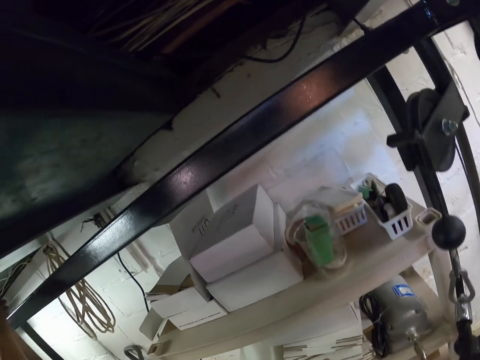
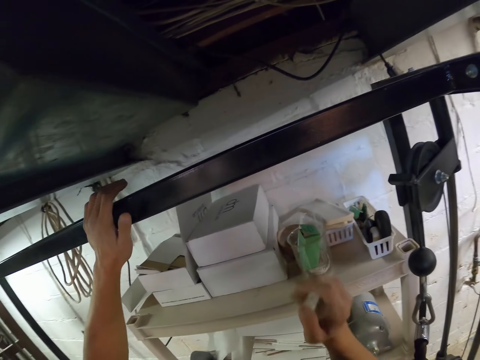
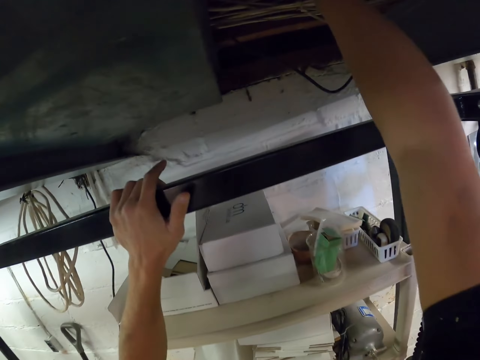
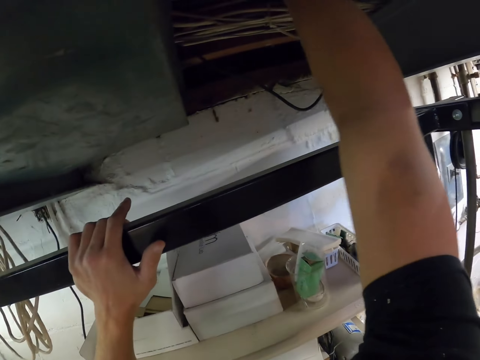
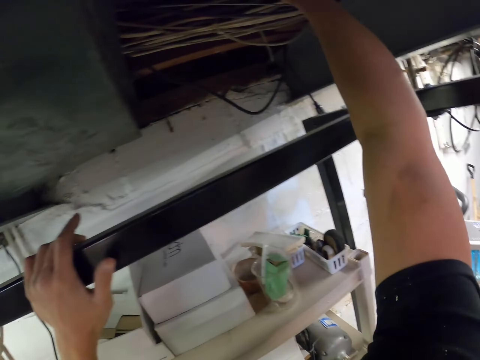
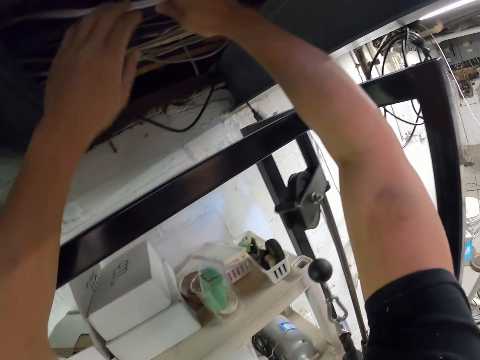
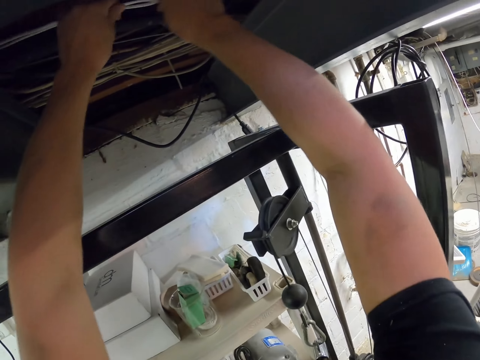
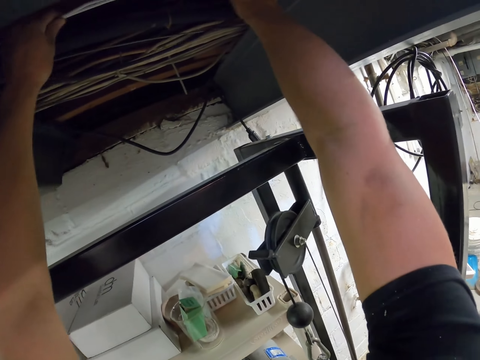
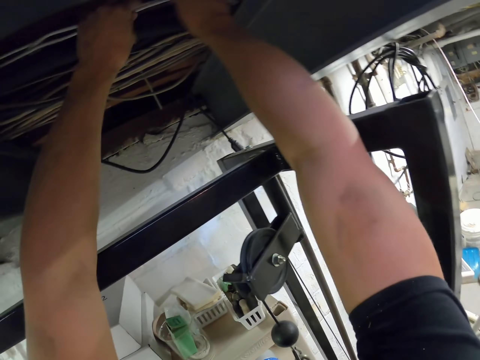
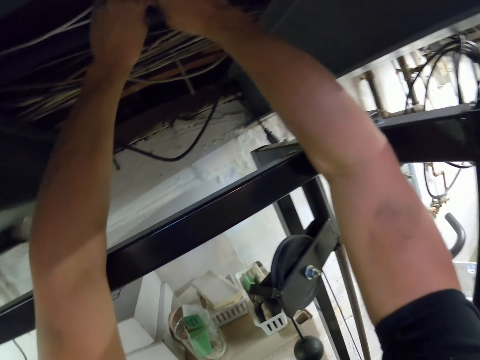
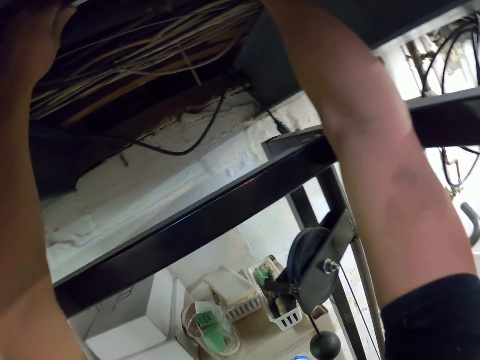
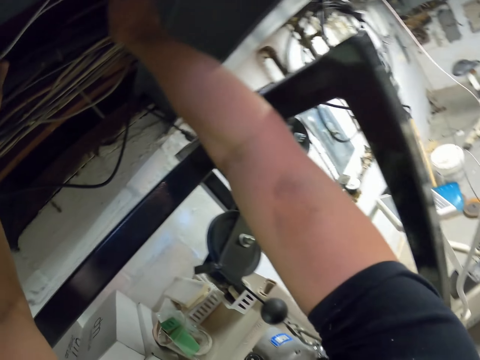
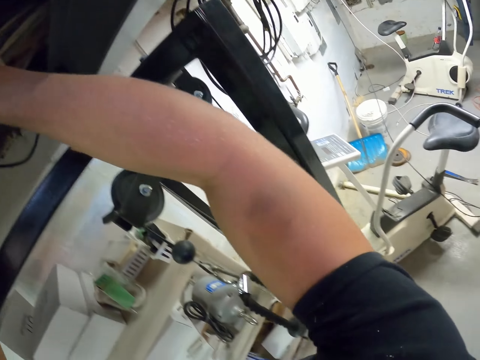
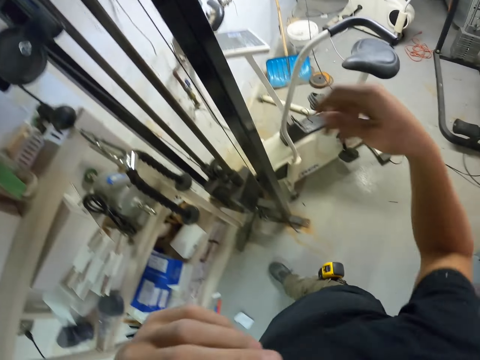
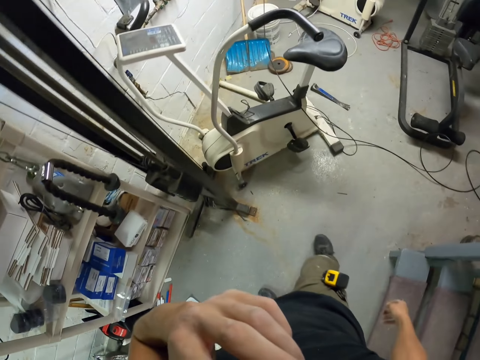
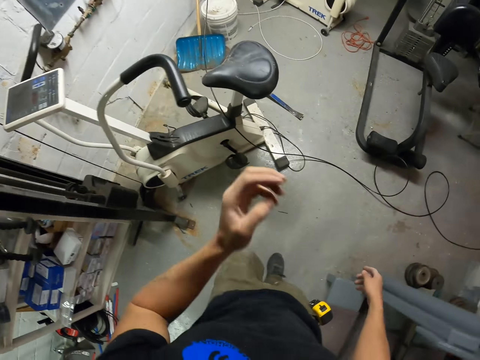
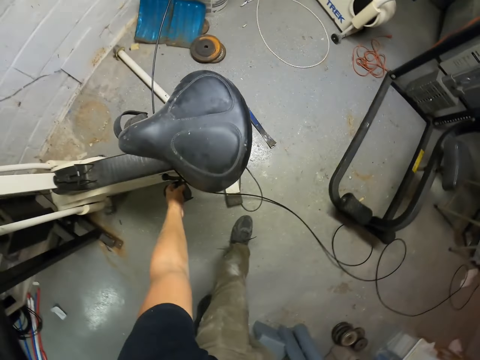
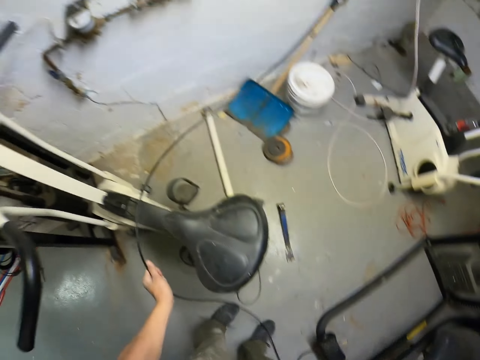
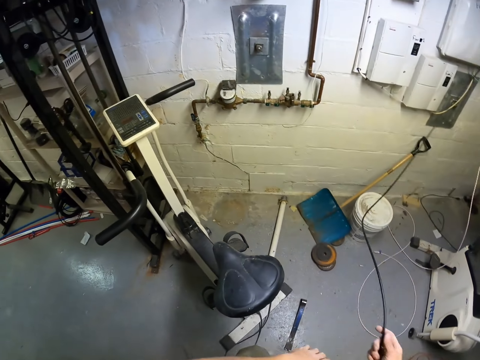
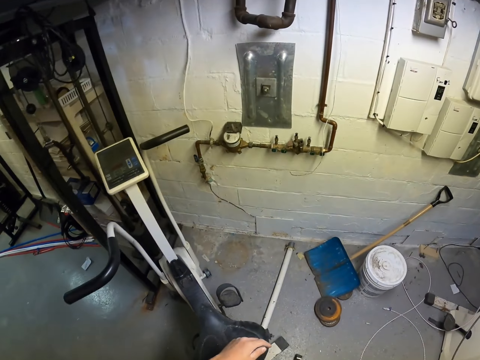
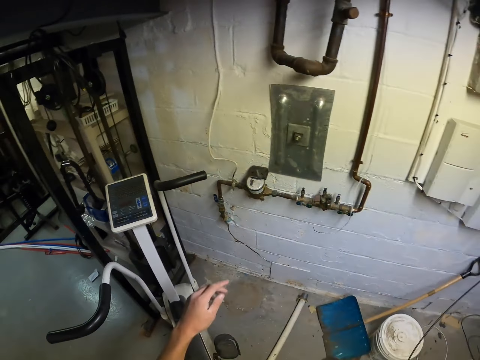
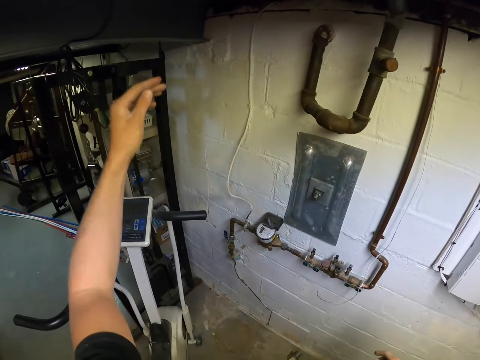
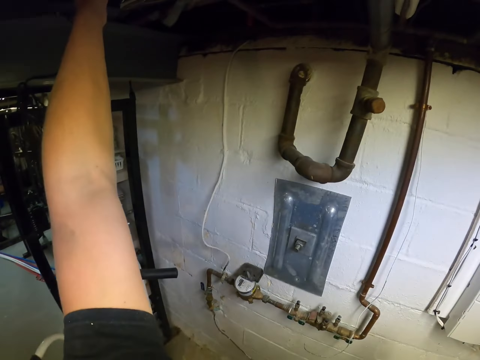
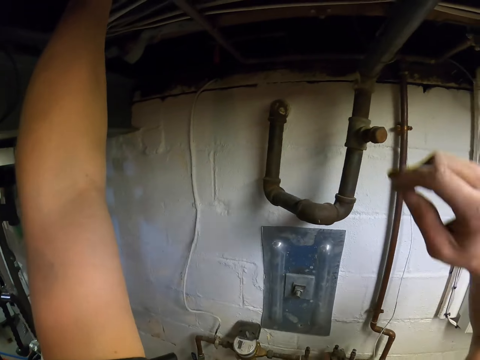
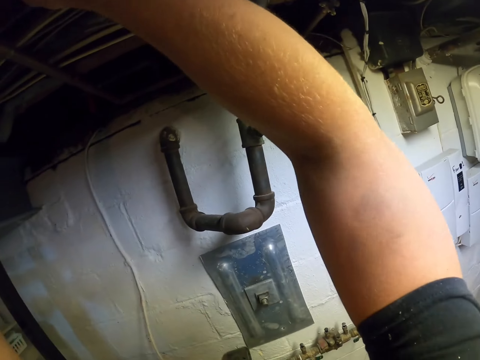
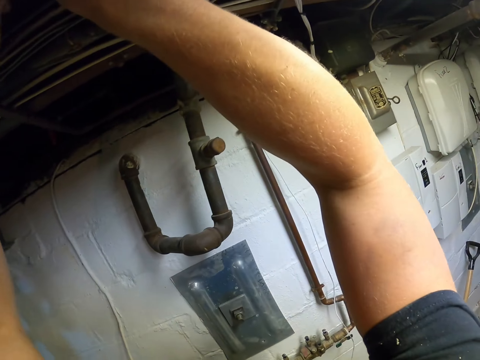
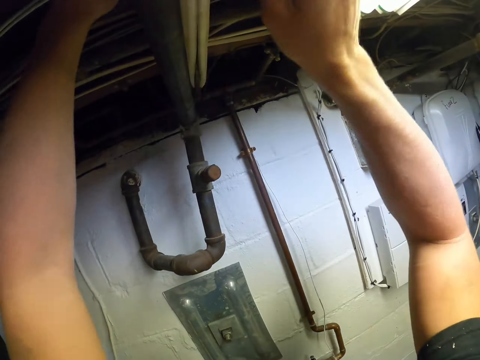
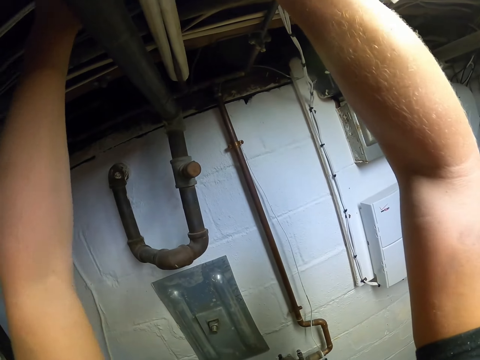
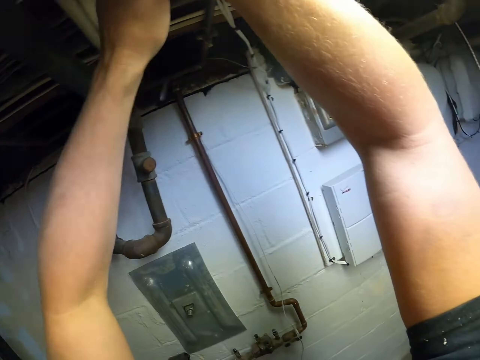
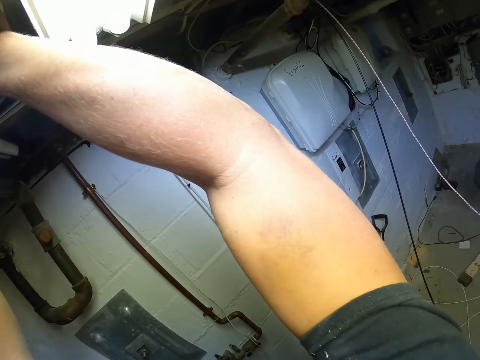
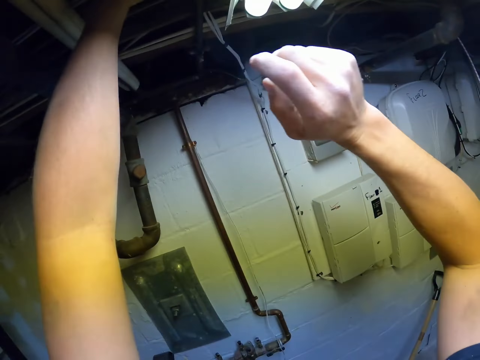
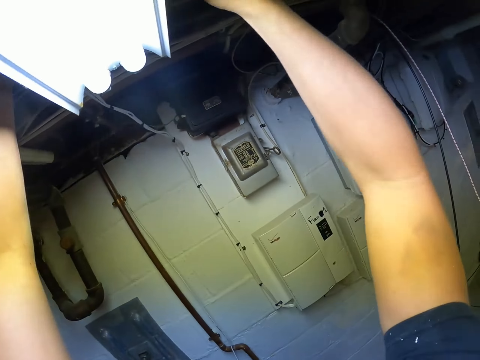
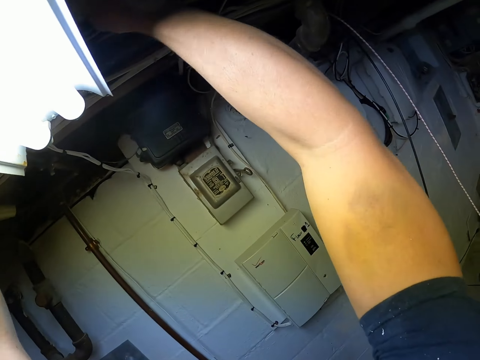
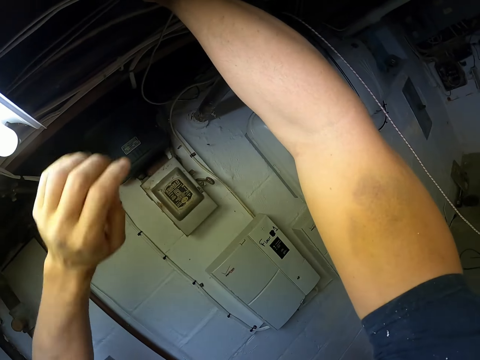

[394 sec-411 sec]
The camera wearer pulls the electric wire over the roof with both hands. They touch their face. They pick up the black electric wire from the floor. They pass the black electric wire to the right hand. They drop the black electric wire. They pull the electric wire over the roof with both hands. They pass the wire on the ceiling.

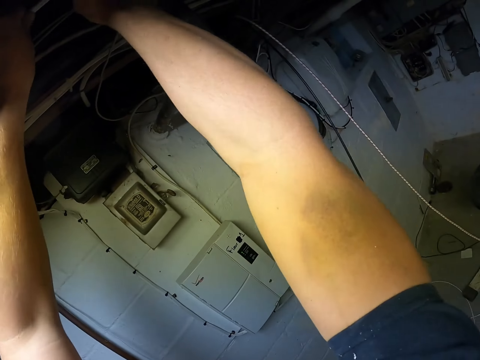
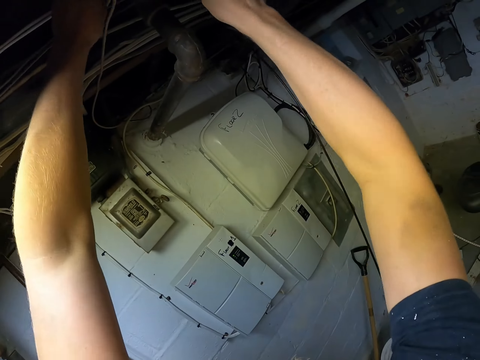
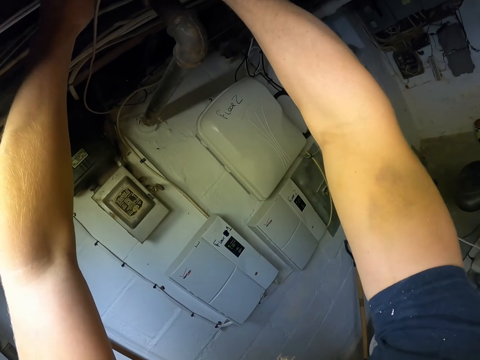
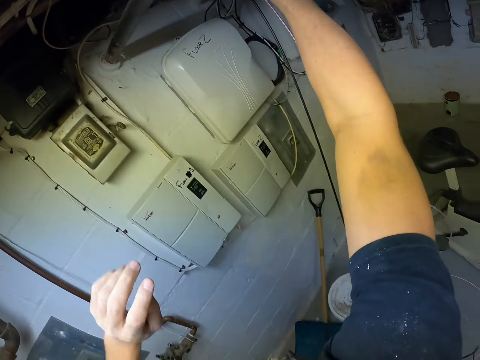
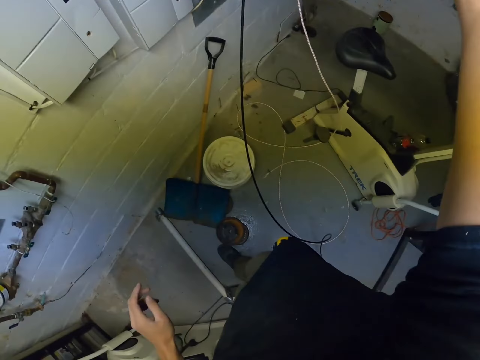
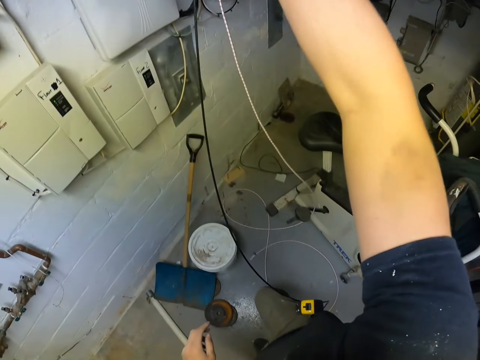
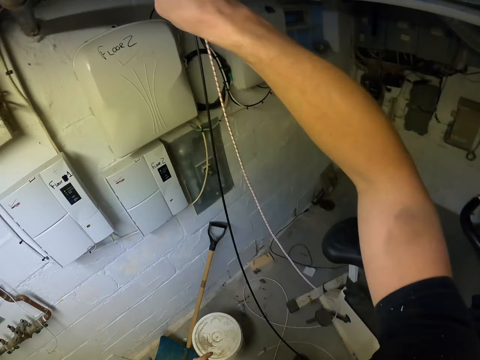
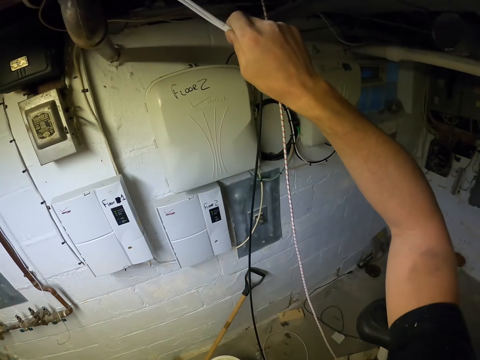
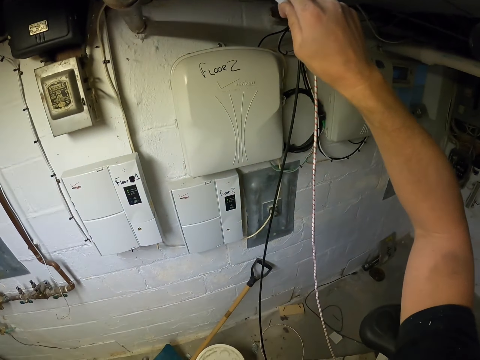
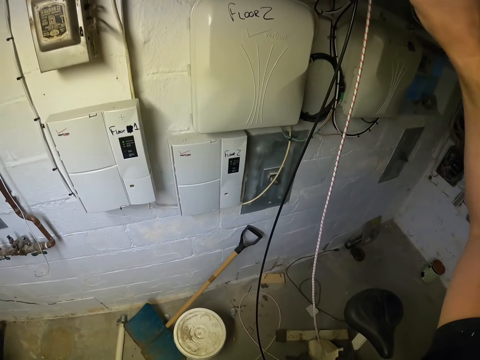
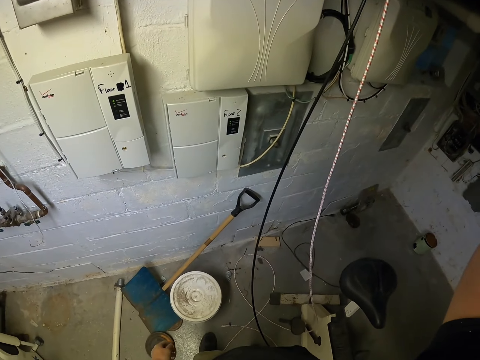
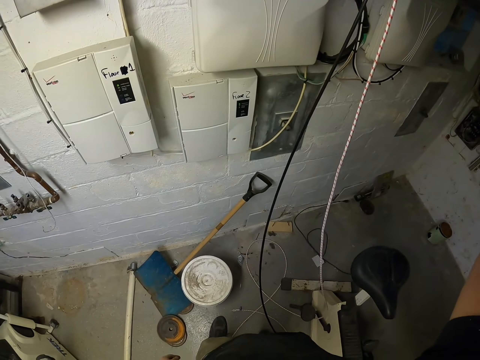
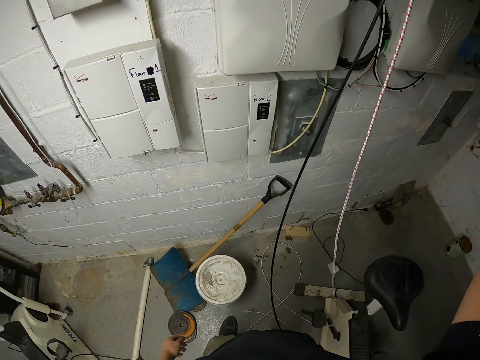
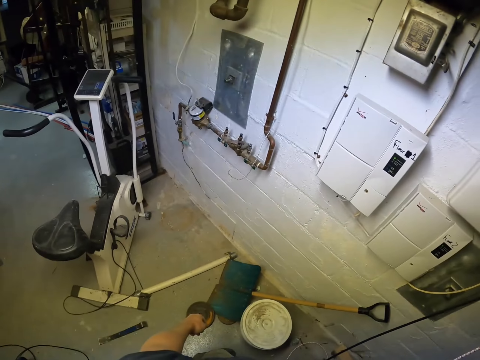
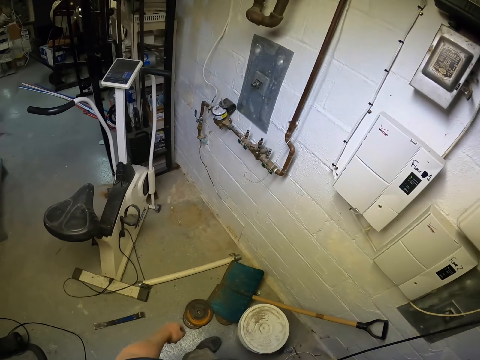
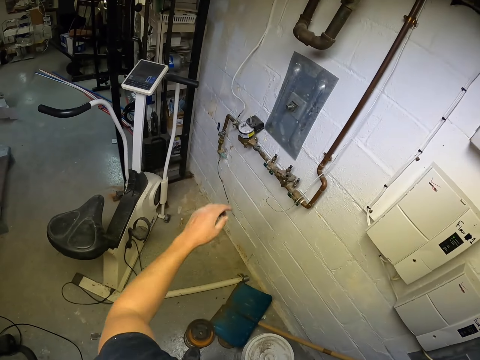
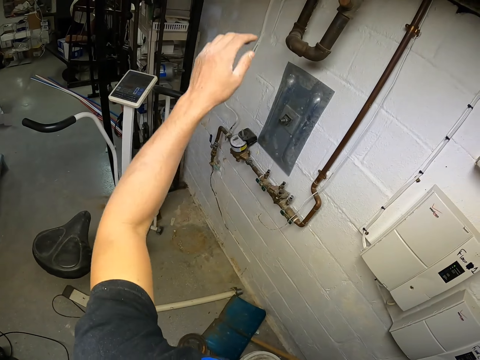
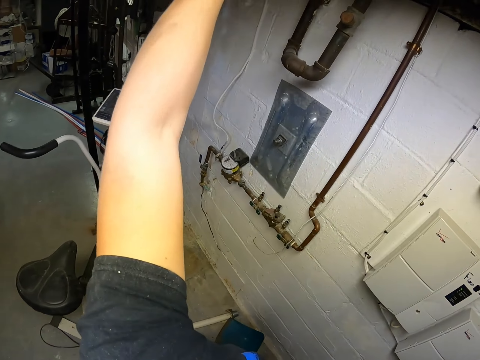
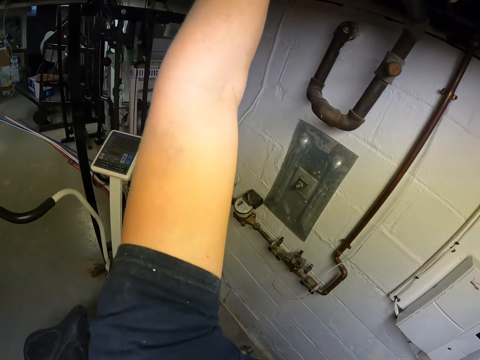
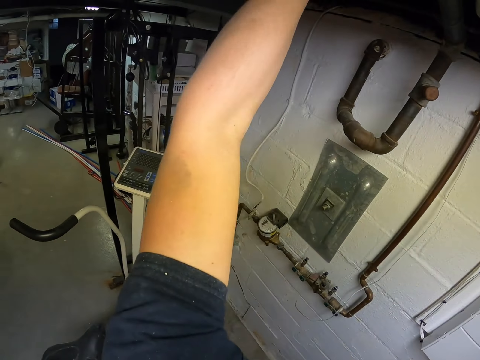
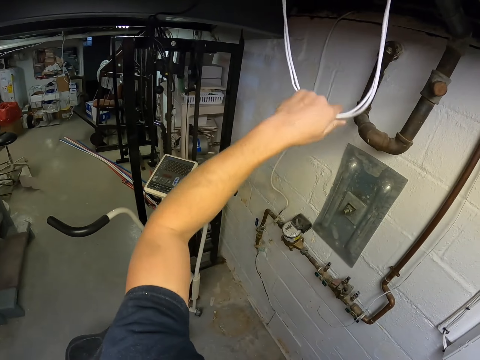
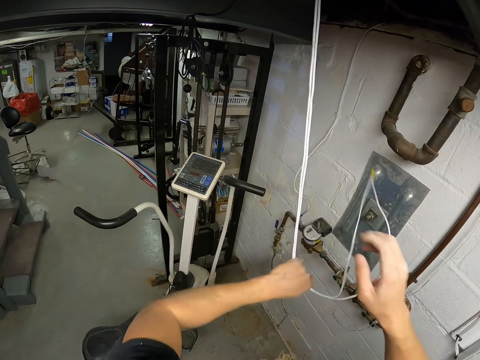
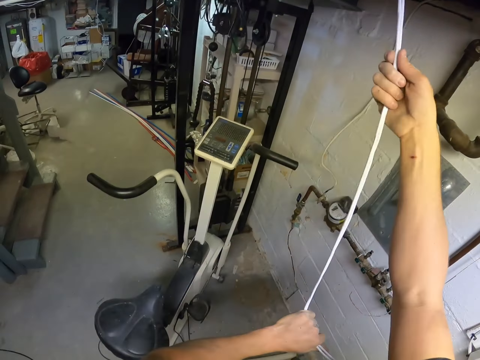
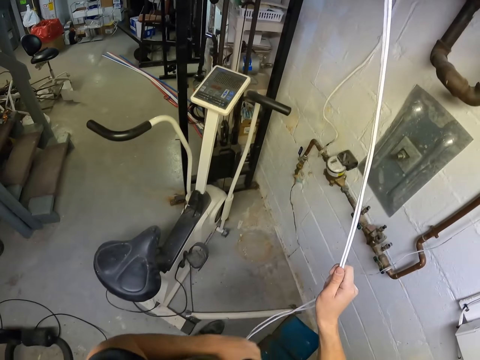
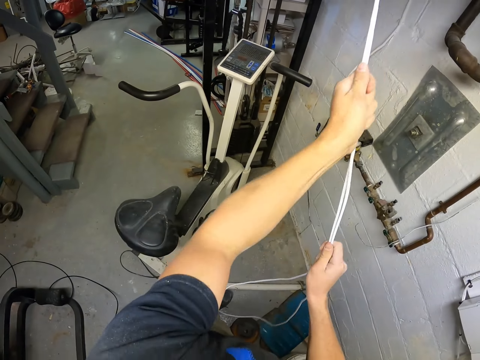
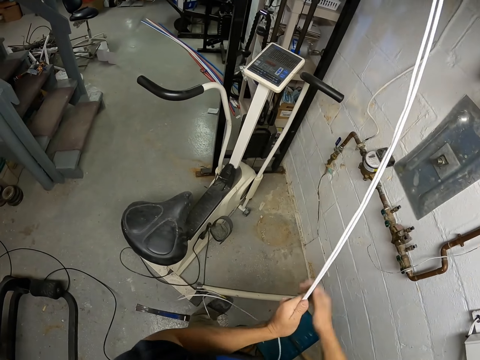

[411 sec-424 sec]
The camera wearer pulls the electric wire with the right hand. They look around. They pull the electric wire from the roof with the right hand. They pull the electric wire over the roof with both hands.
